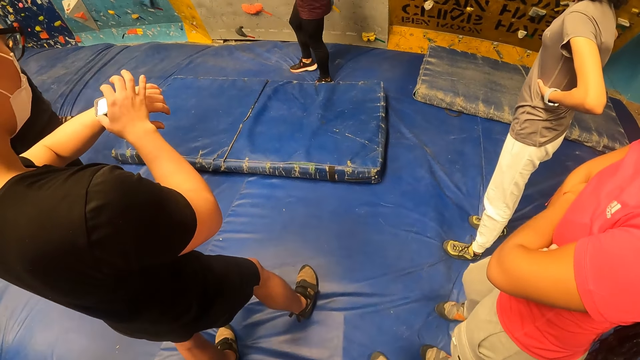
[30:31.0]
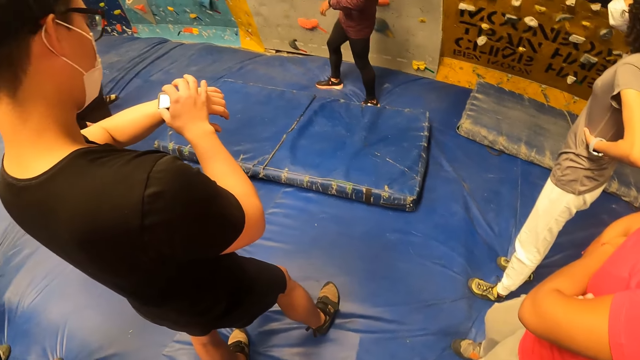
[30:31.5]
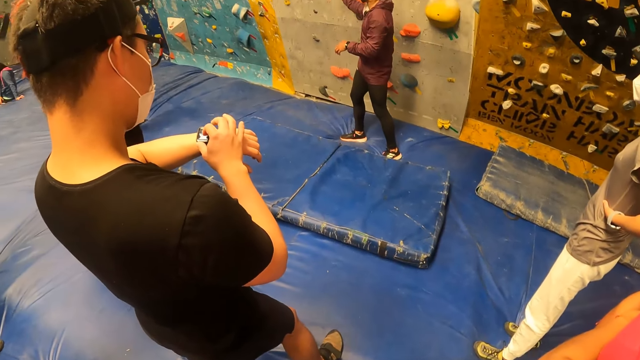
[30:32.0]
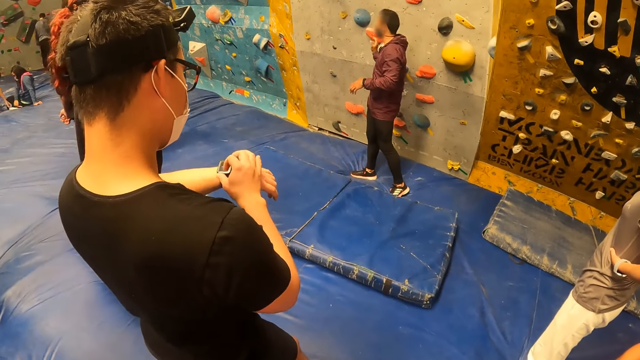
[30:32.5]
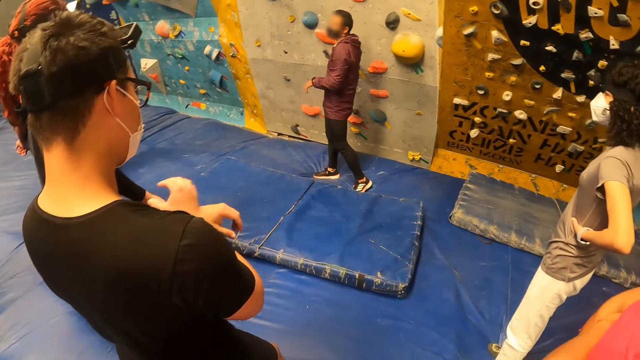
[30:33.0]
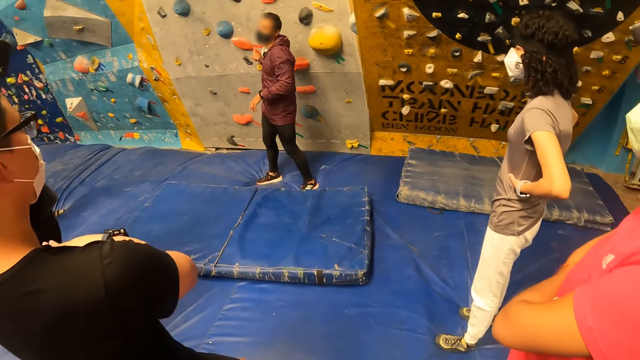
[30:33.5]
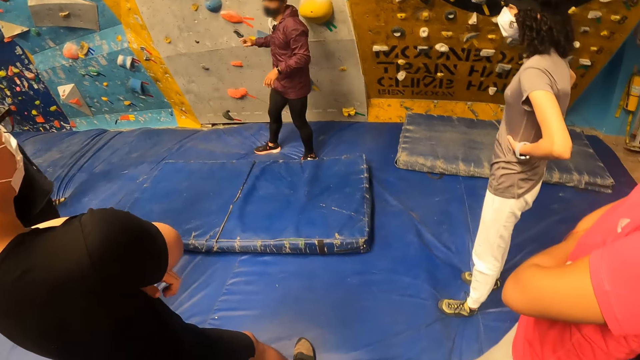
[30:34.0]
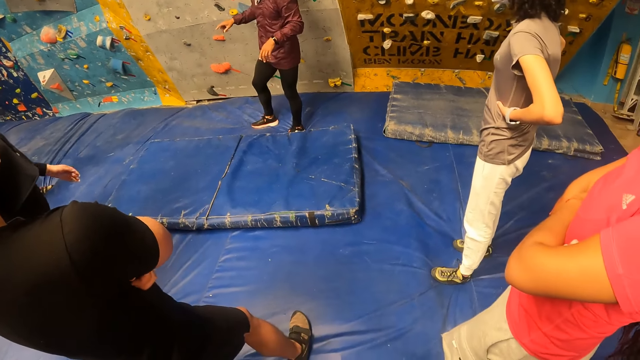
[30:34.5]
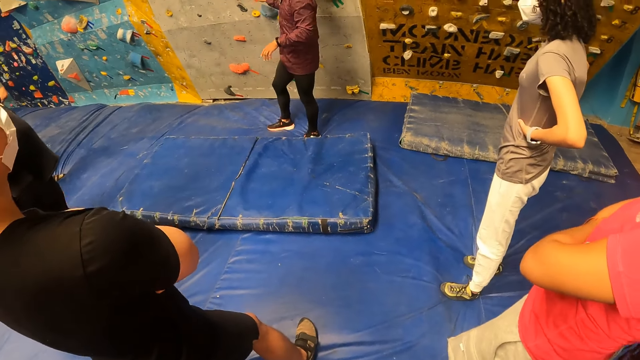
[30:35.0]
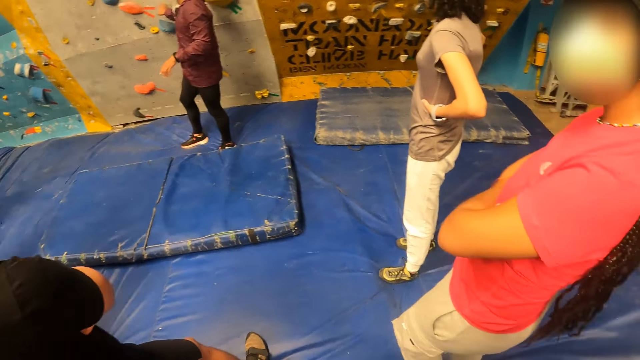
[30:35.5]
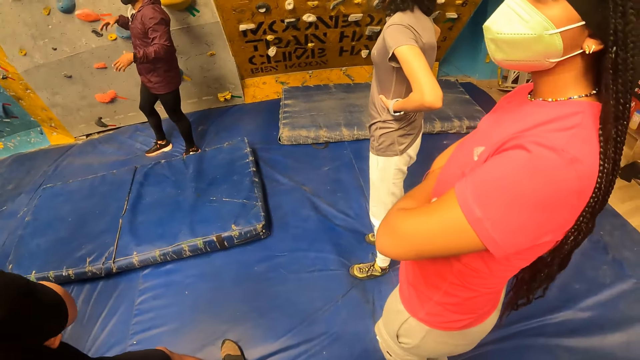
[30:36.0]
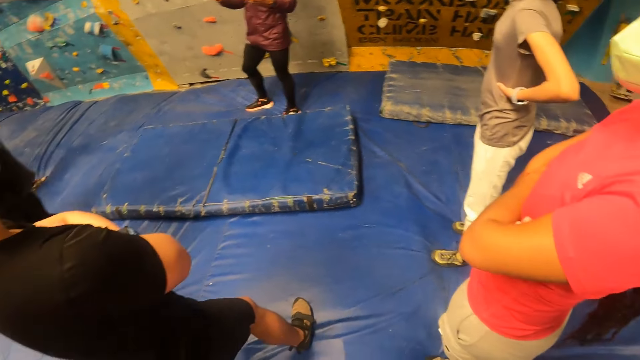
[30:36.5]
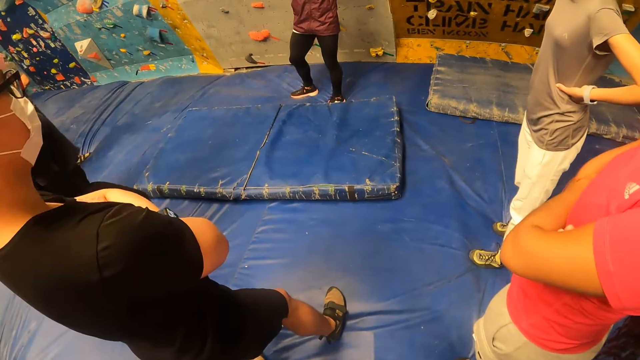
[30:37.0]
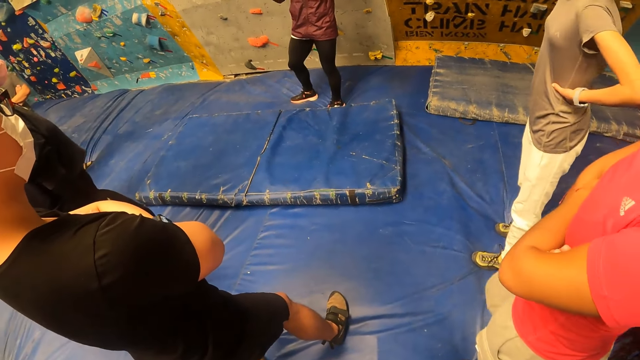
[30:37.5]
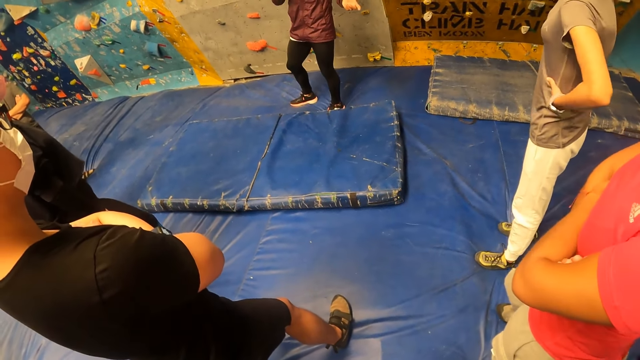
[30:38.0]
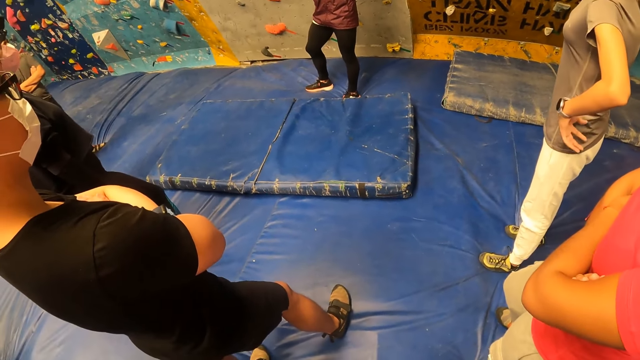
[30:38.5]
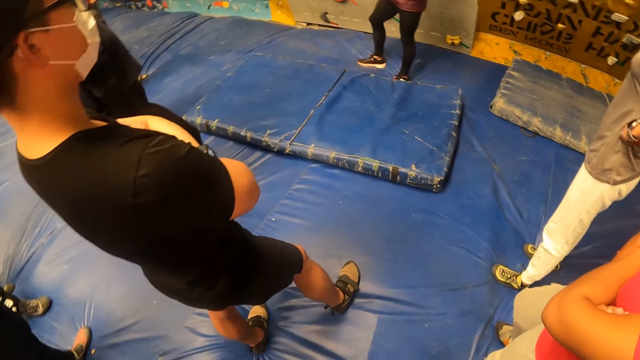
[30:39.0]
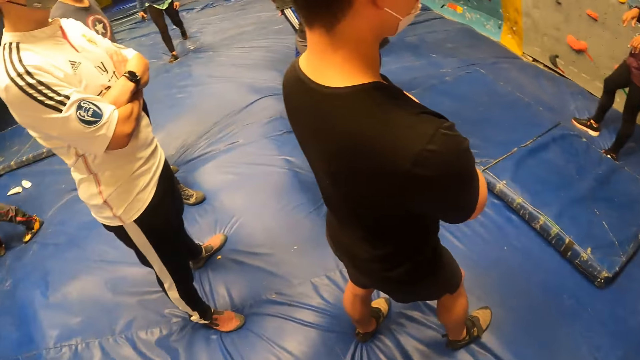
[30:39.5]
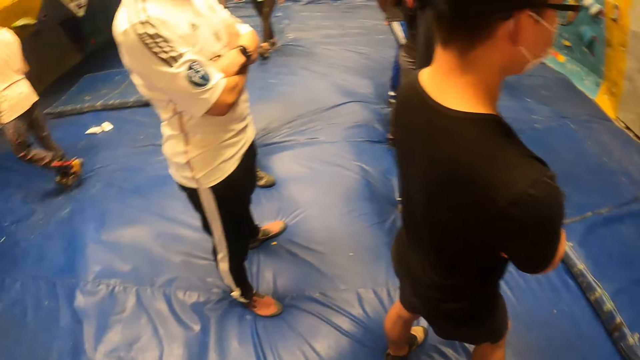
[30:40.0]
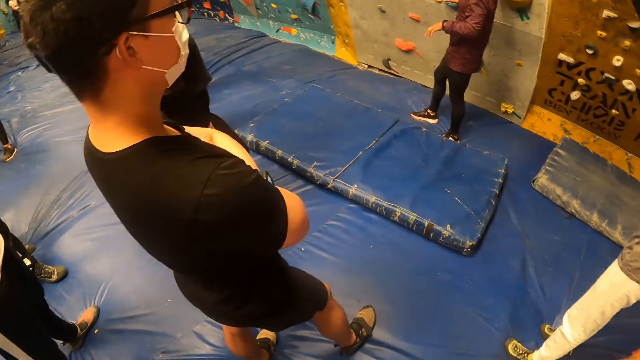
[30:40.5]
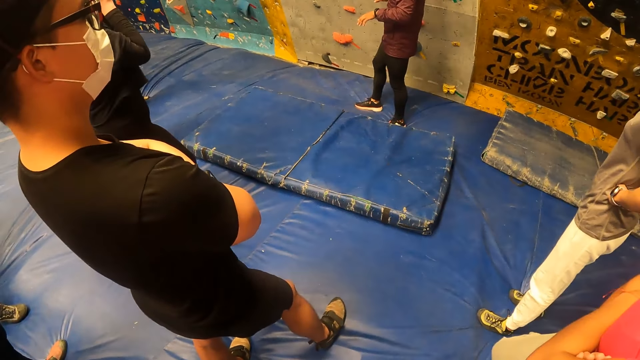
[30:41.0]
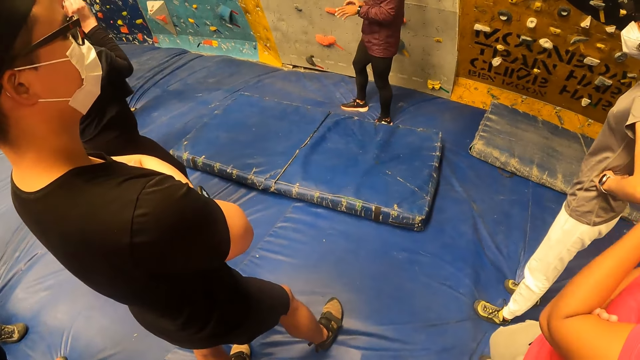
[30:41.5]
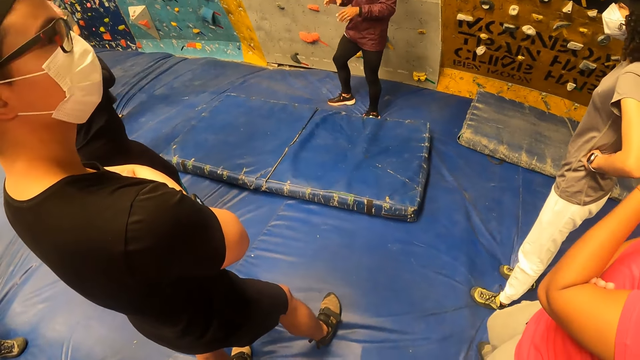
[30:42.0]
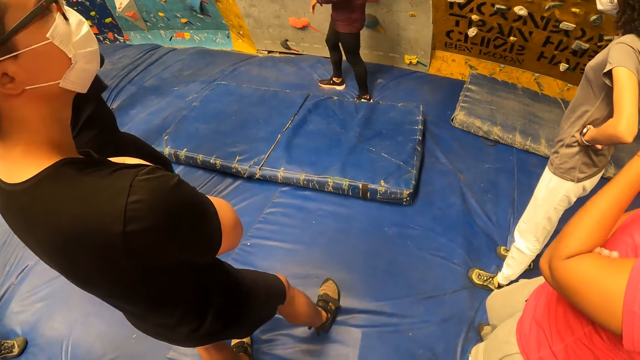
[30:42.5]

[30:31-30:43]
A man operates on his watch. The camera wearer looks around.

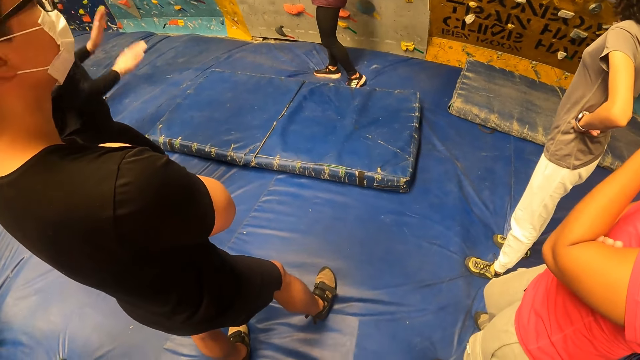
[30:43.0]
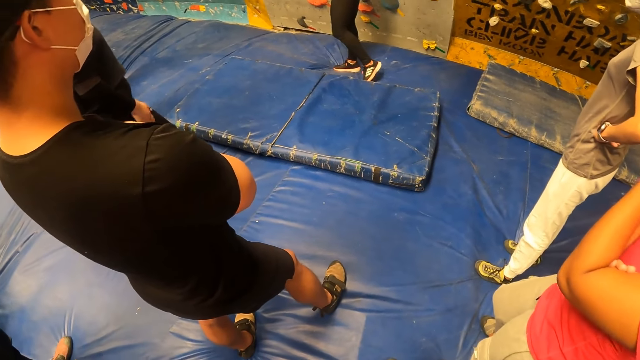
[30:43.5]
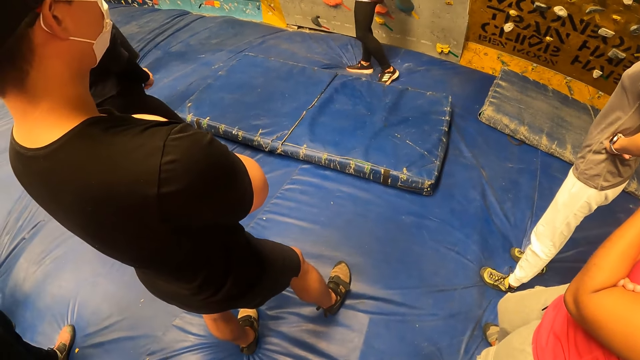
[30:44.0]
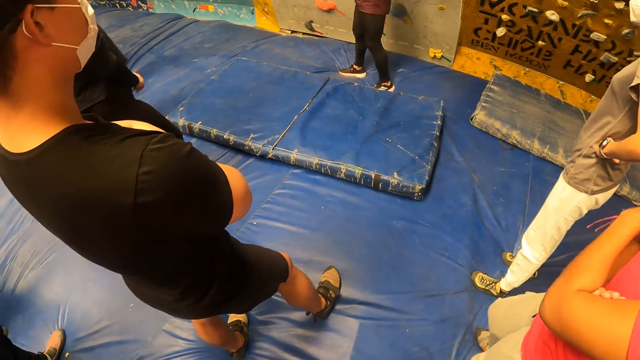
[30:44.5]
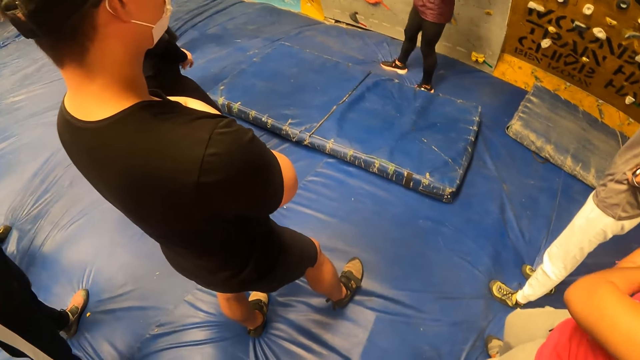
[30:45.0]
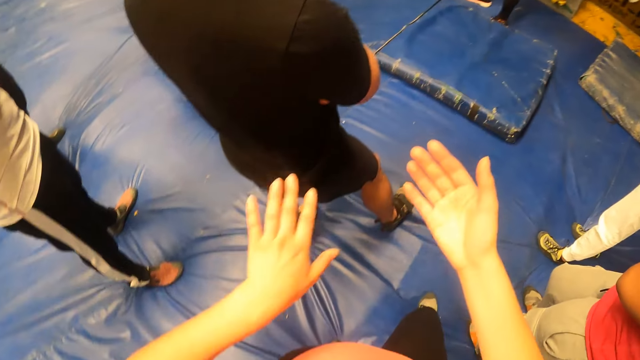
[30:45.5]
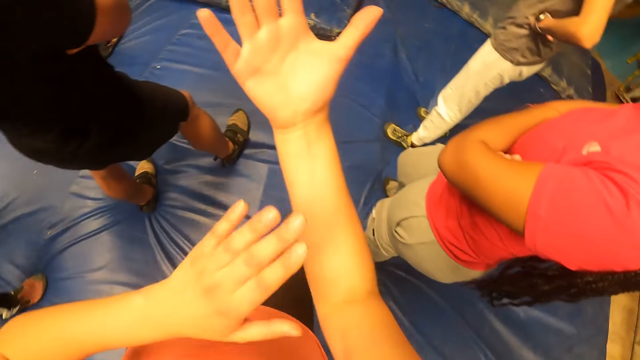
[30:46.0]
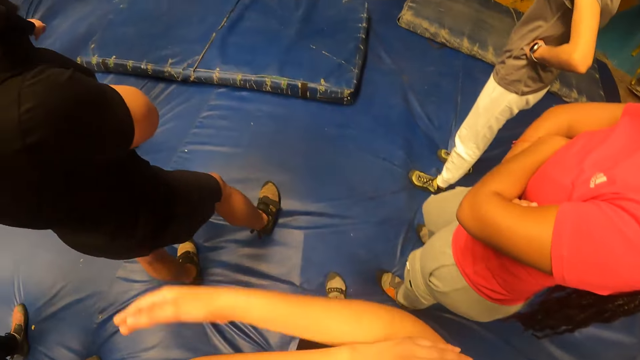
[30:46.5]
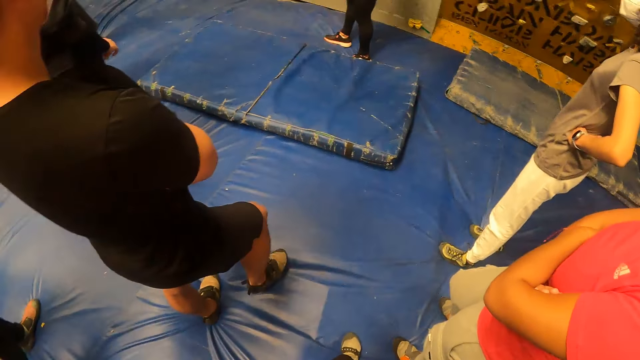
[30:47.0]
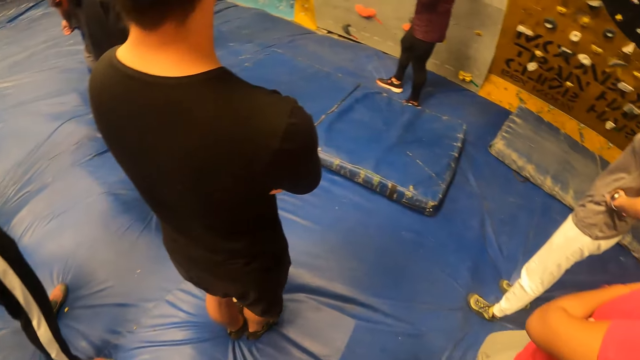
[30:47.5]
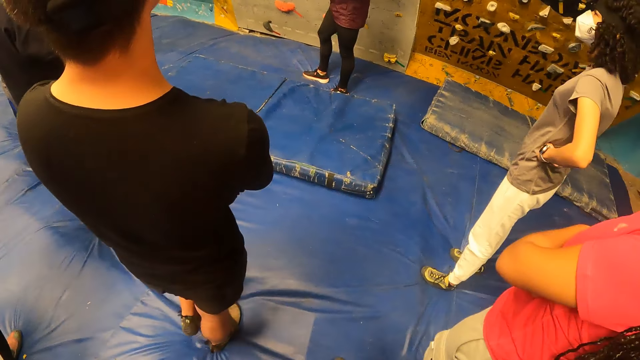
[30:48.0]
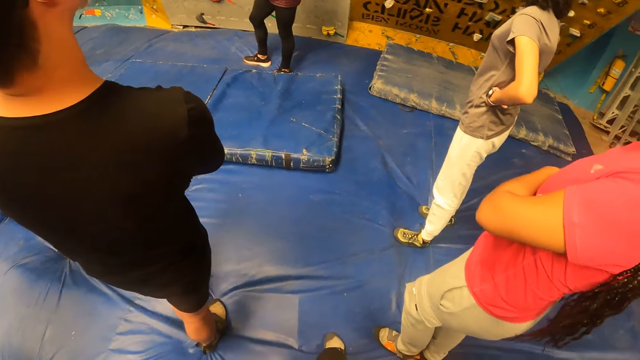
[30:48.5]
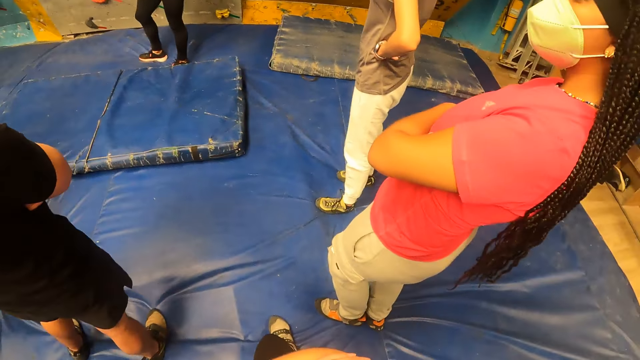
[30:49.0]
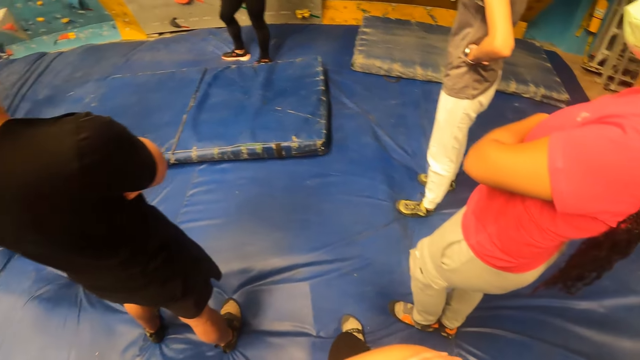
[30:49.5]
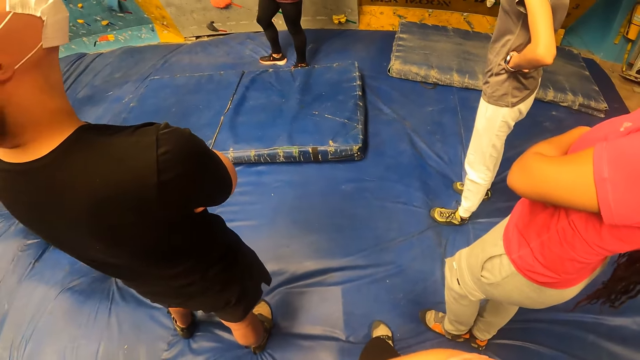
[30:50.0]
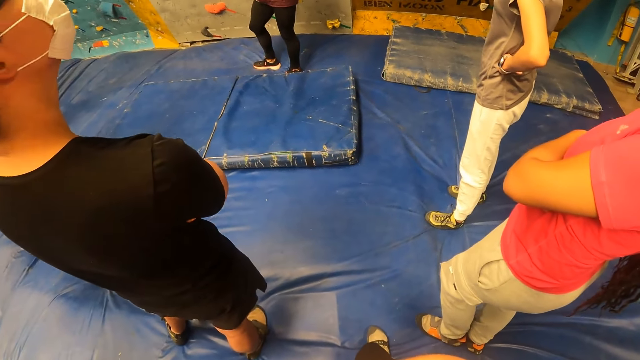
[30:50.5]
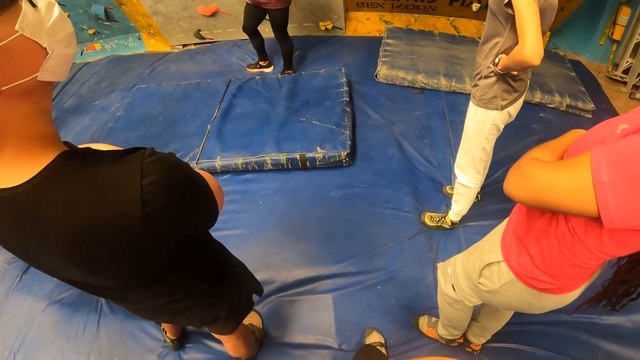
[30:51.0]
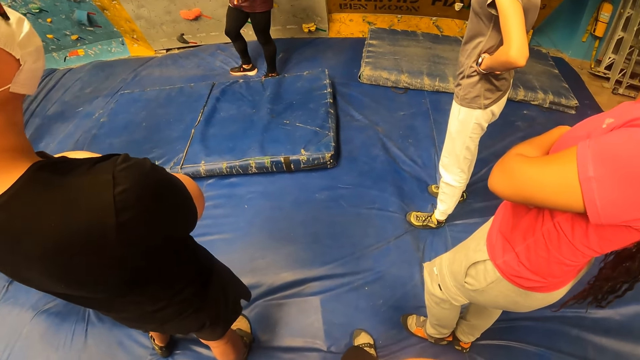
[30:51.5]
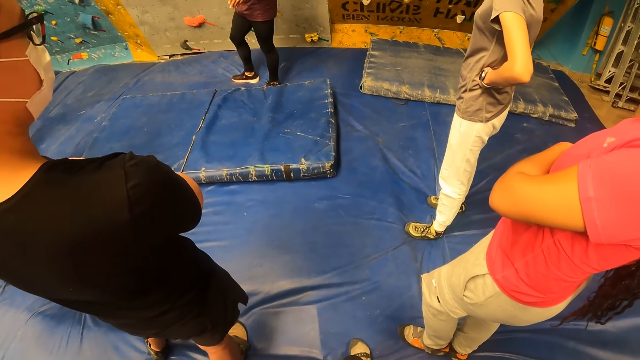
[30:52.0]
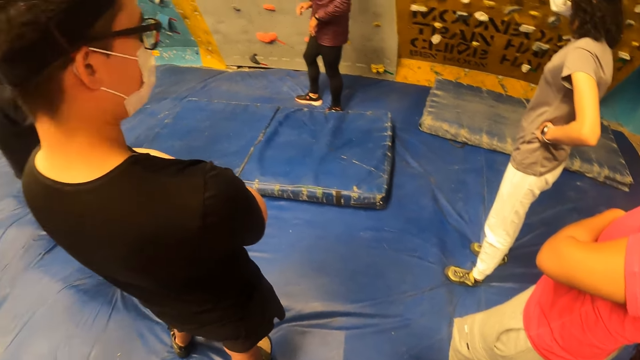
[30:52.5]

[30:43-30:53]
The camera wearer examines her hands. She looks around.
